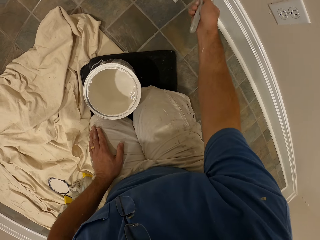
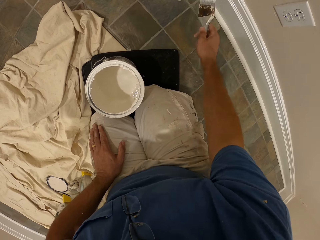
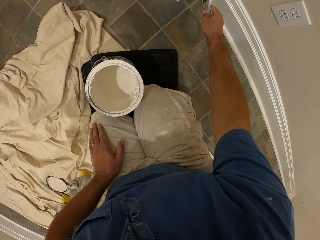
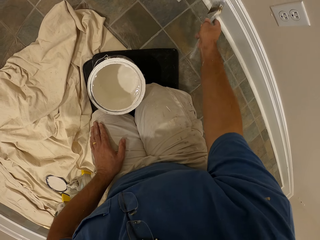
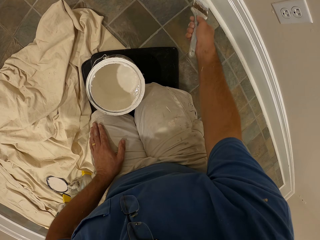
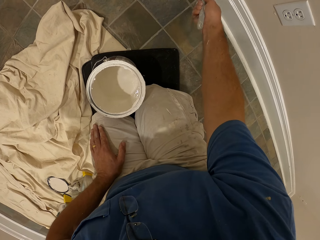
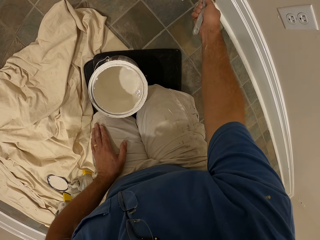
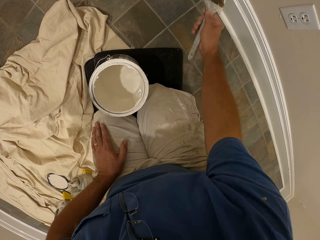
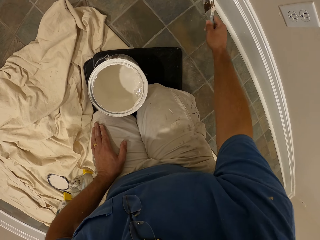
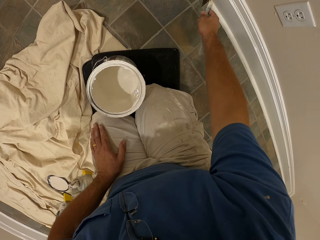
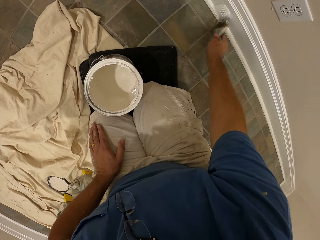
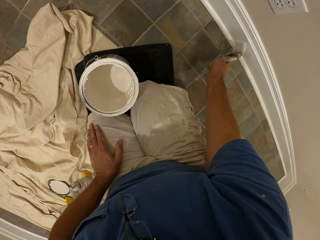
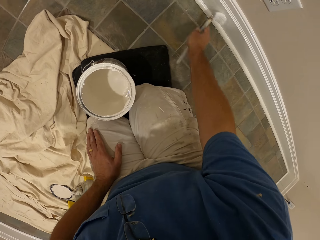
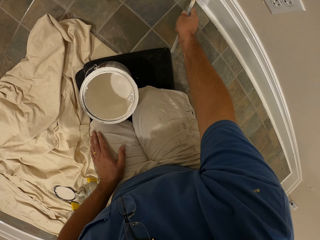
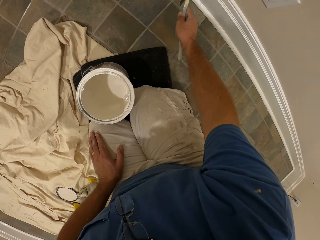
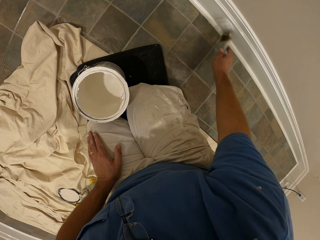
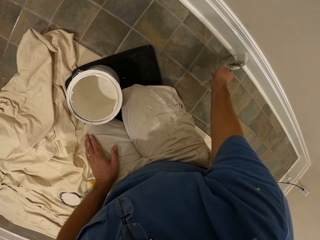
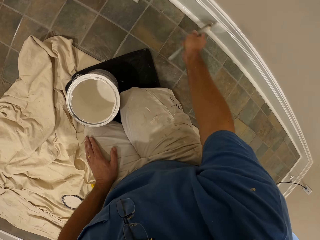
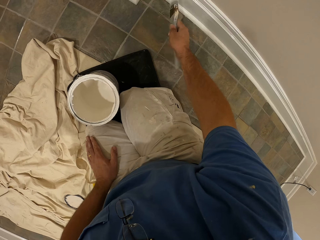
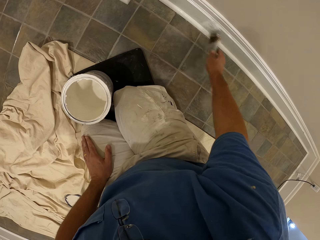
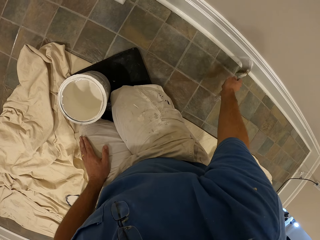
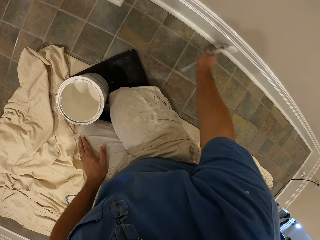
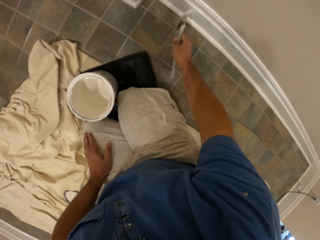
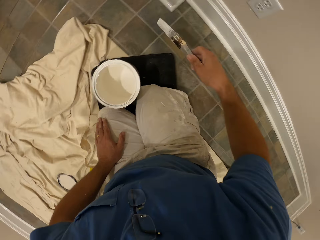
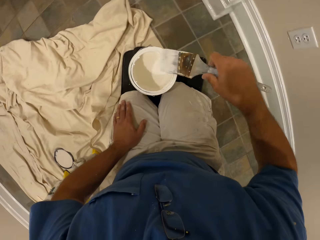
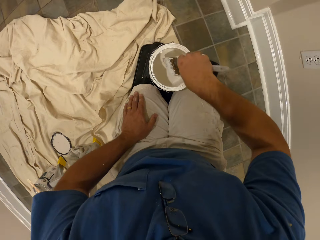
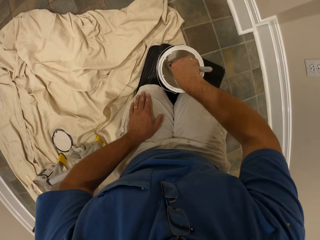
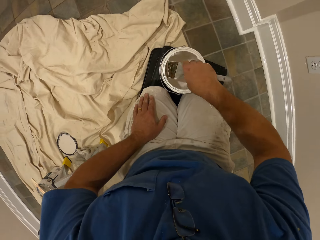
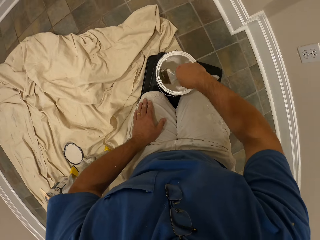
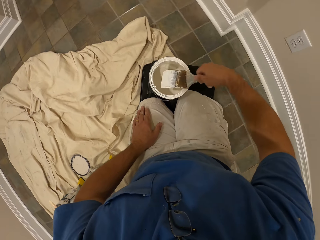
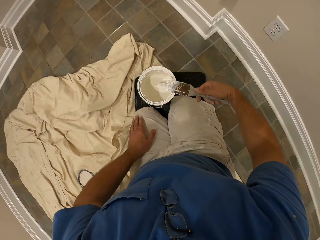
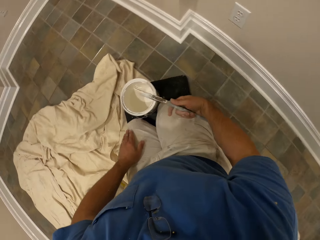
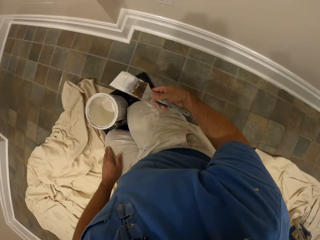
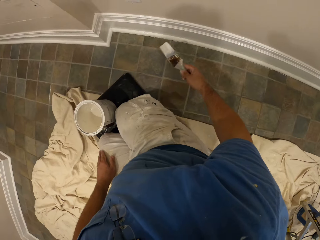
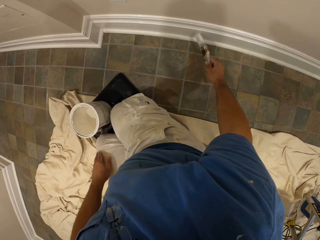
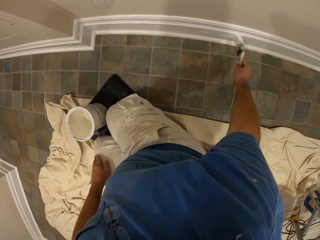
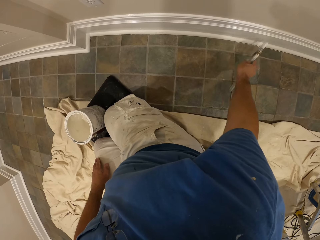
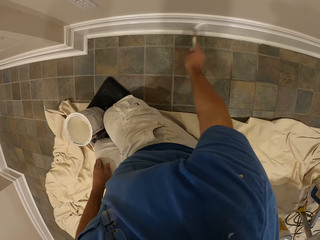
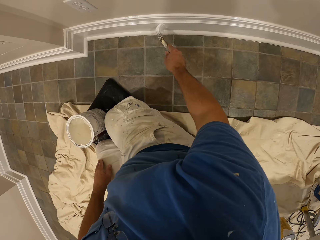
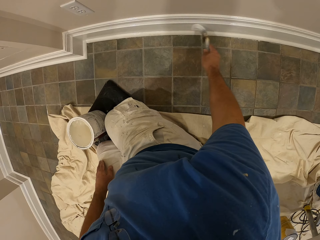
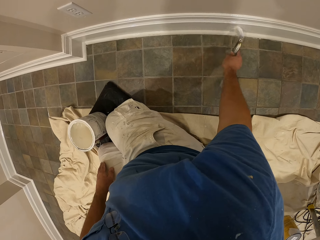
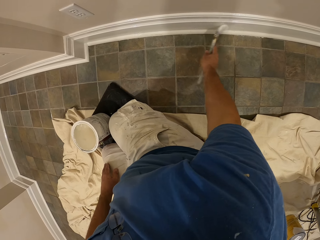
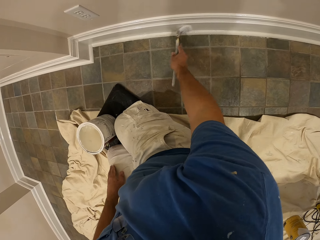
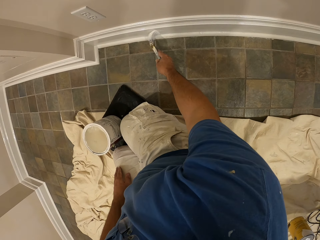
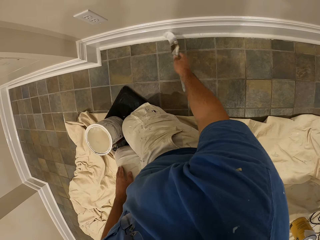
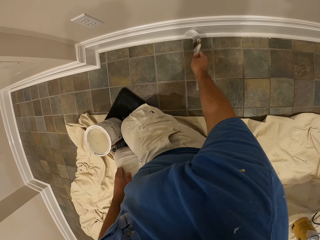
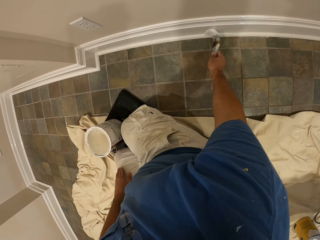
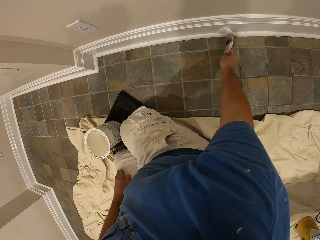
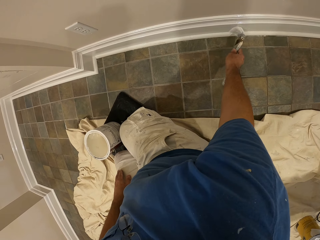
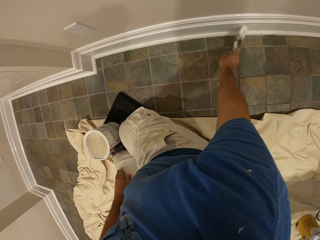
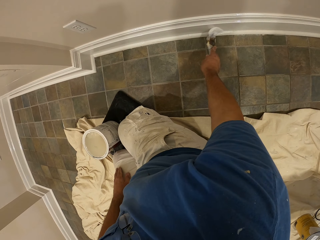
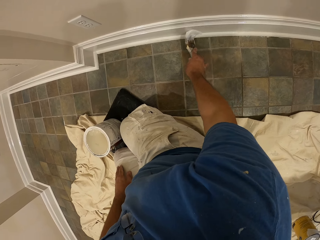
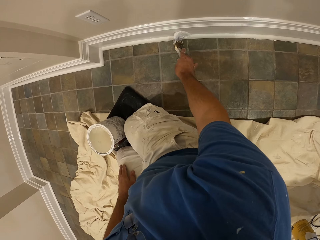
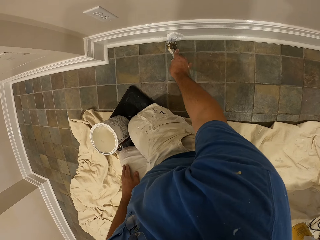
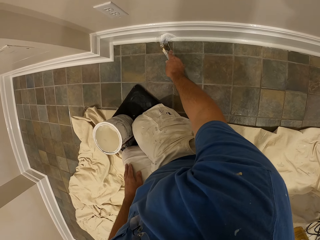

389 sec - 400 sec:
The camera wearer removes the paint brush from the wall. They insert the paint brush into the paint container on the kneel pad on the floor. They hit the paint brush on the wall of the paint container. They remove the paint brush from the paint container. They paint the wall with the paint brush.

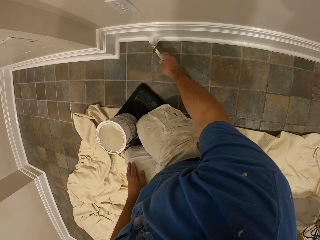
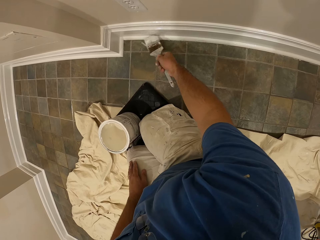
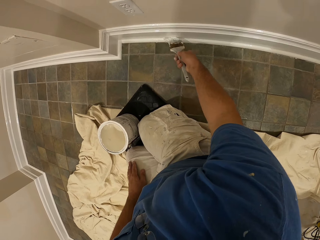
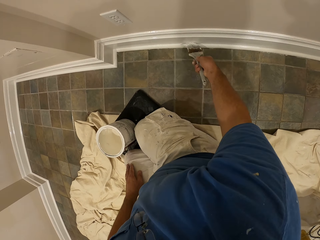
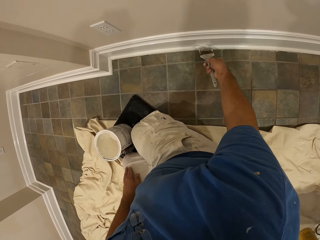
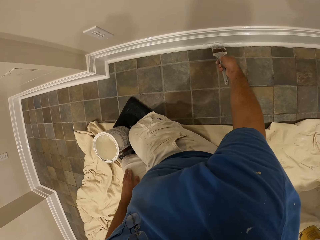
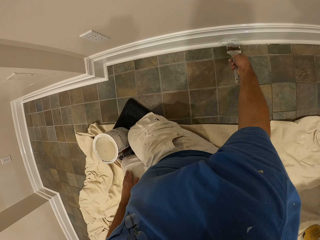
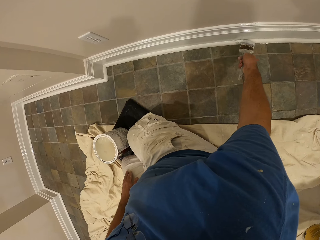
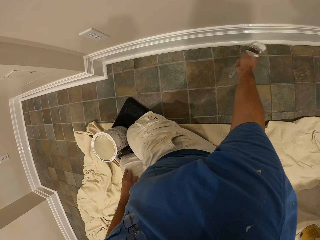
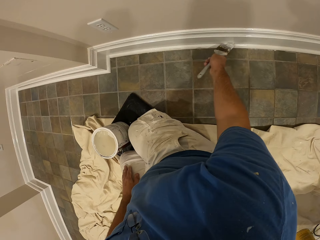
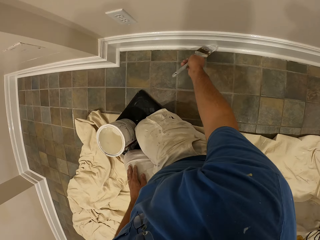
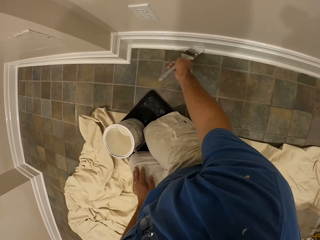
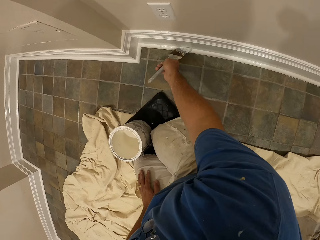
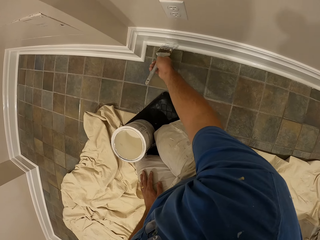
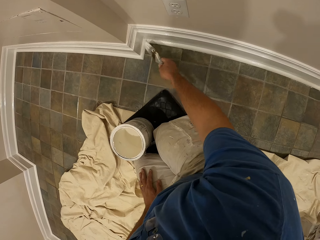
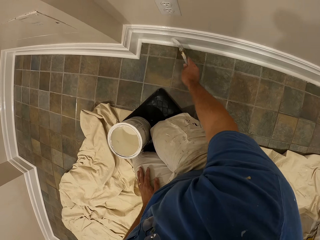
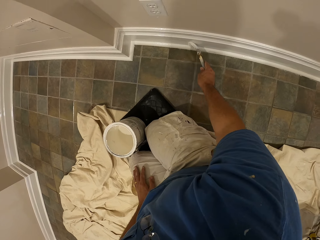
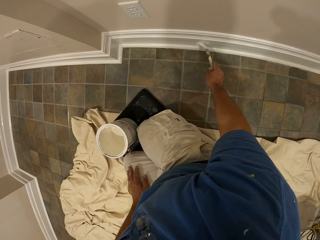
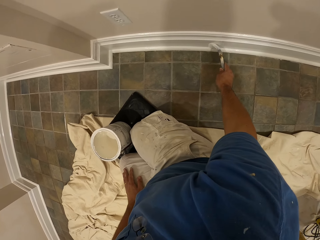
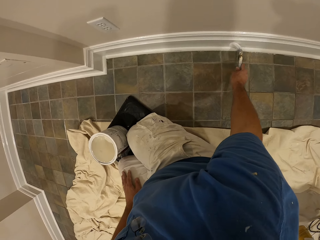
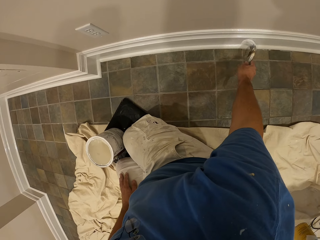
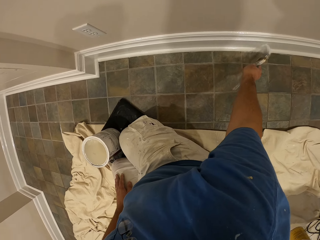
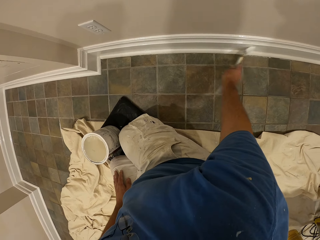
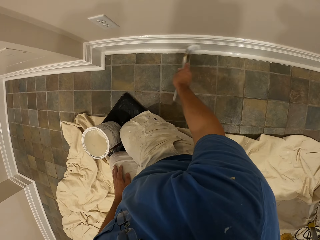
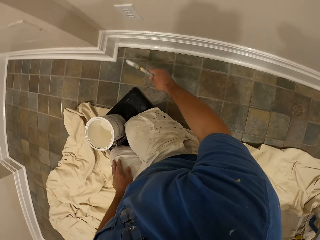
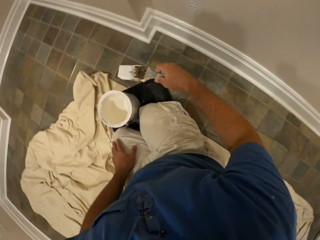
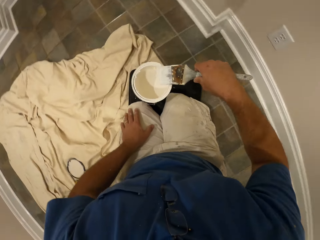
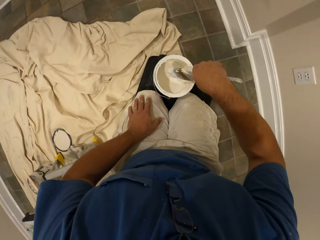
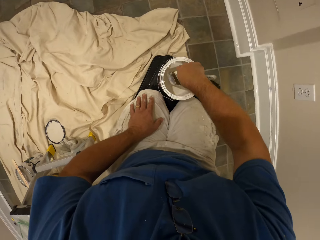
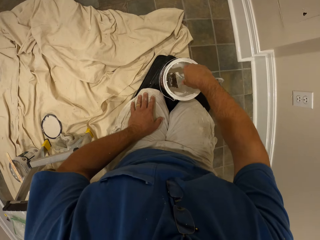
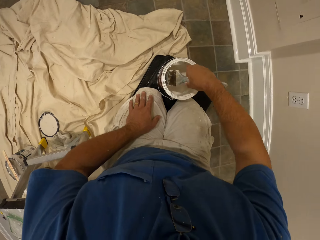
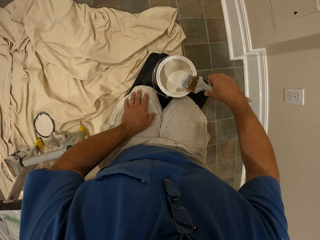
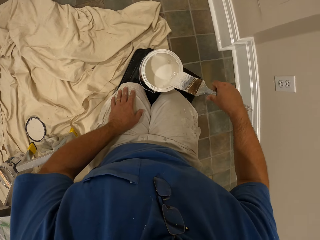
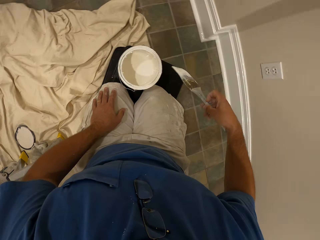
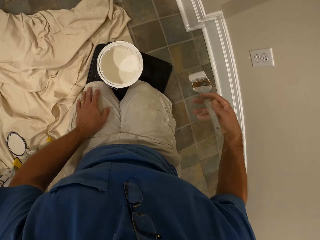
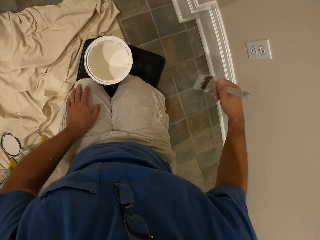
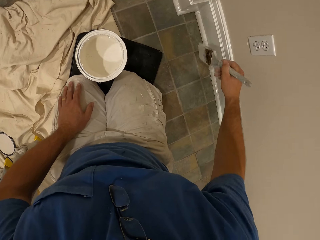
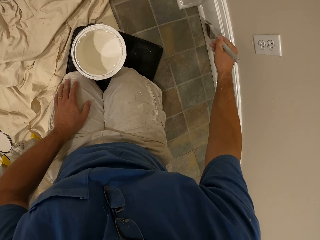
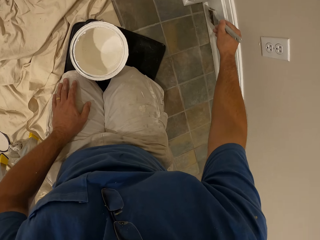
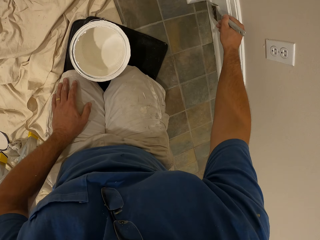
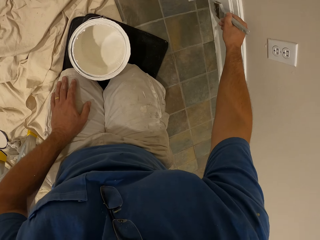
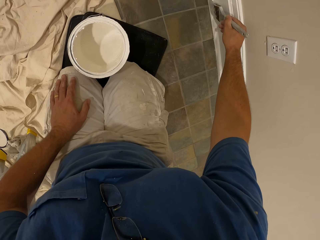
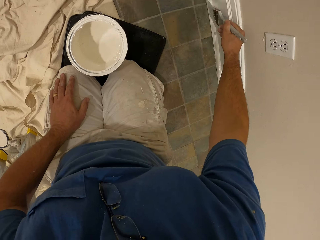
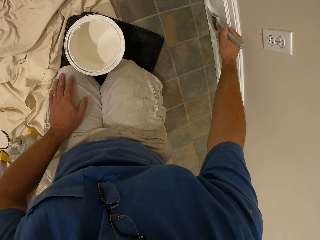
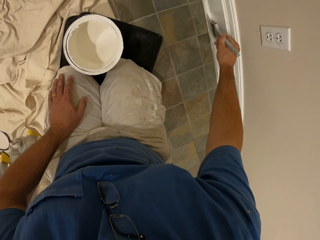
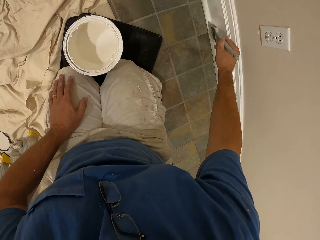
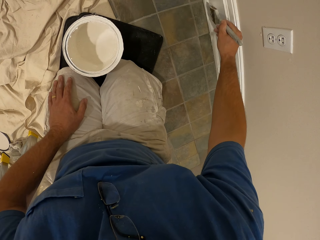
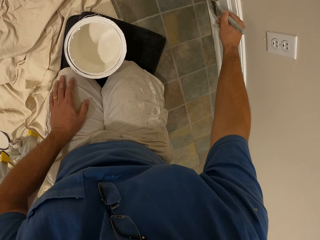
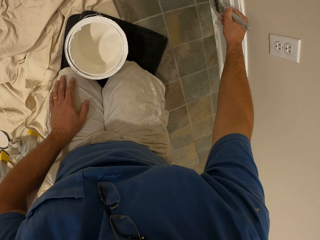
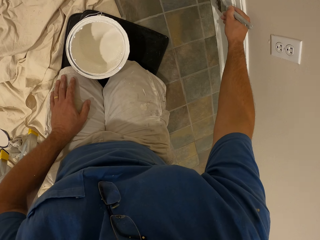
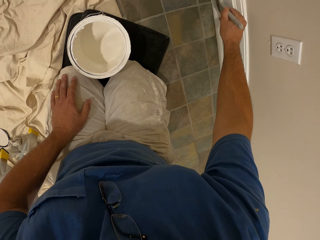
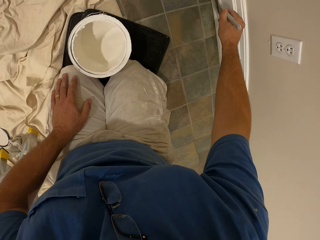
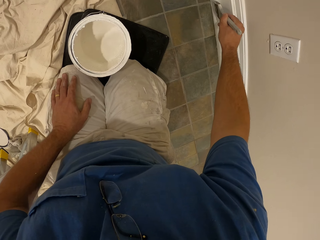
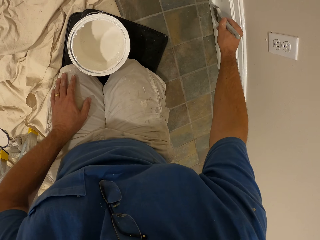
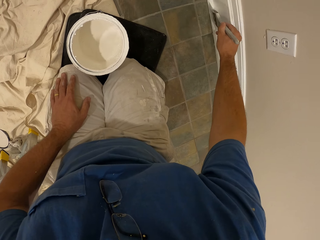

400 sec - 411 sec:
The camera wearer removes the paint brush from the wall. They insert the paint brush into the paint container on the kneel pad on the floor. They remove the paint brush from the paint container. They paint the wall with the paint brush.
